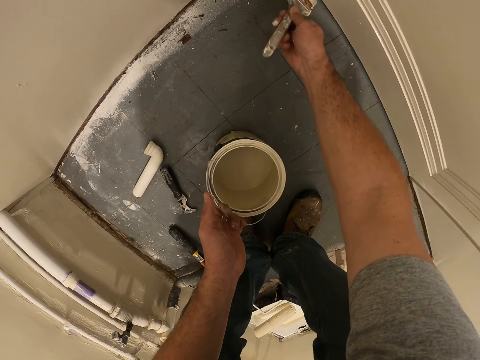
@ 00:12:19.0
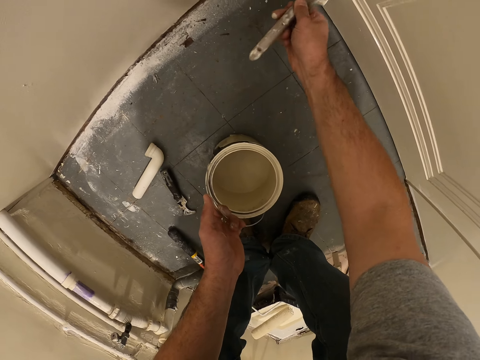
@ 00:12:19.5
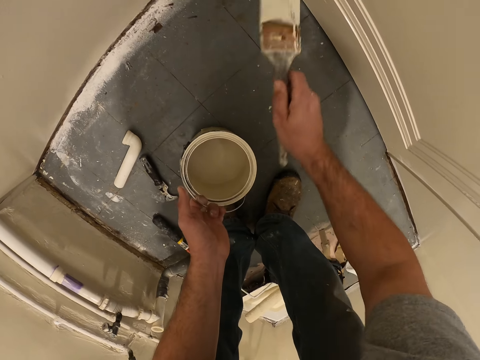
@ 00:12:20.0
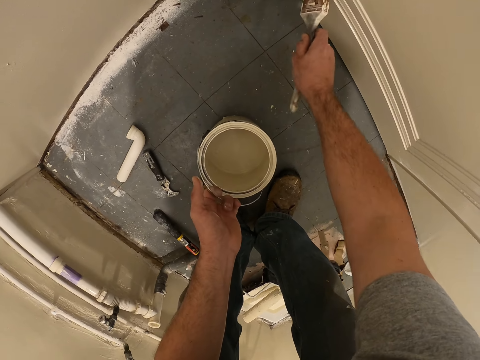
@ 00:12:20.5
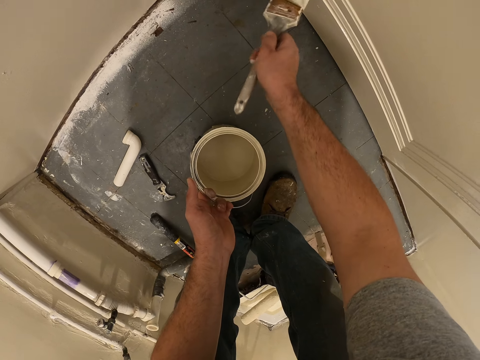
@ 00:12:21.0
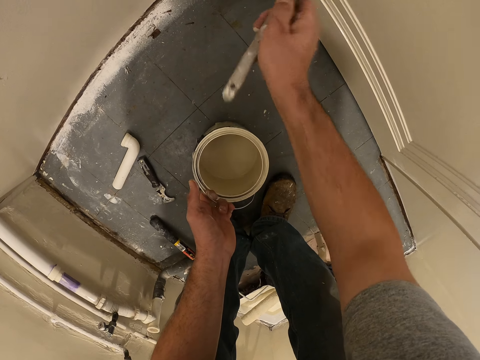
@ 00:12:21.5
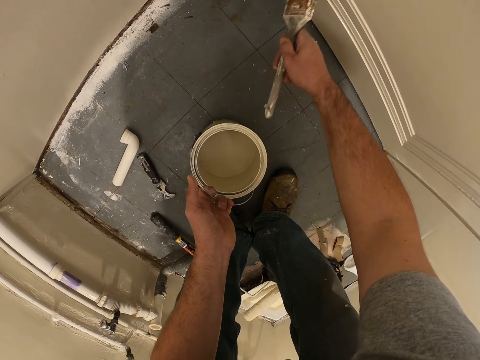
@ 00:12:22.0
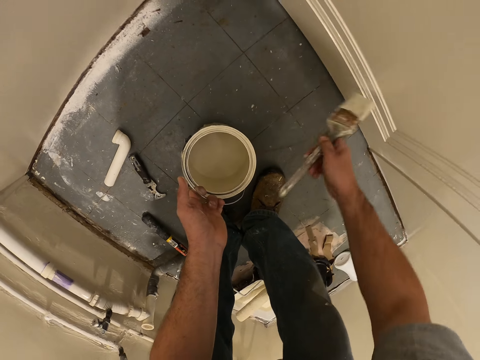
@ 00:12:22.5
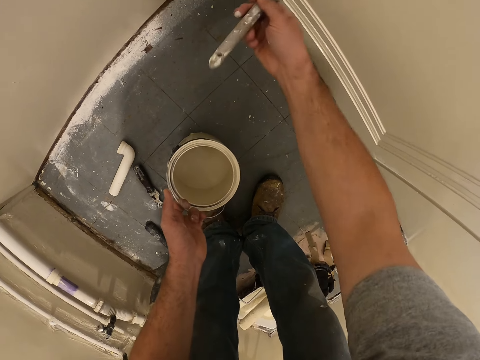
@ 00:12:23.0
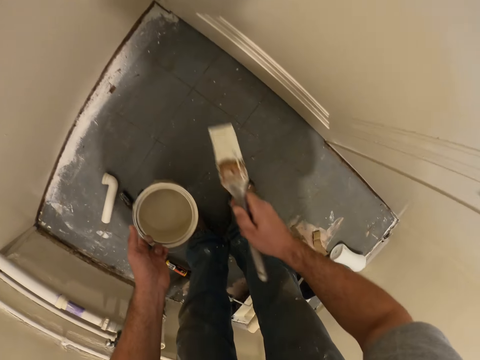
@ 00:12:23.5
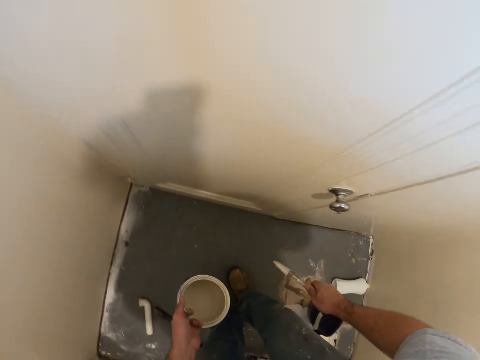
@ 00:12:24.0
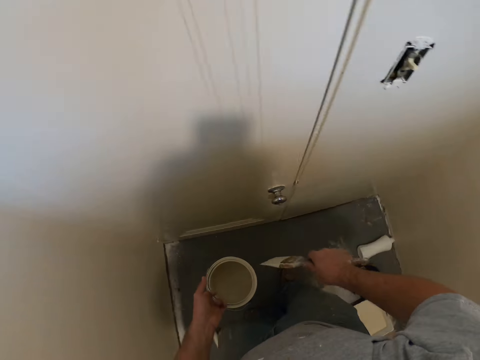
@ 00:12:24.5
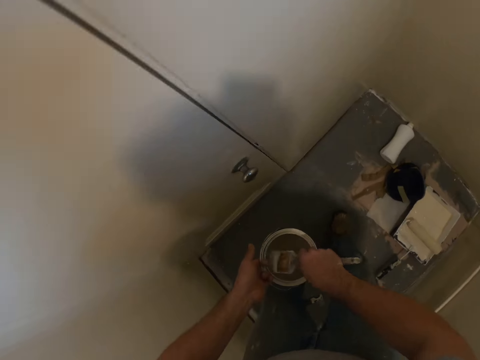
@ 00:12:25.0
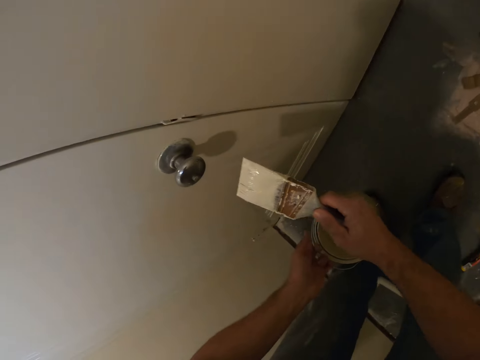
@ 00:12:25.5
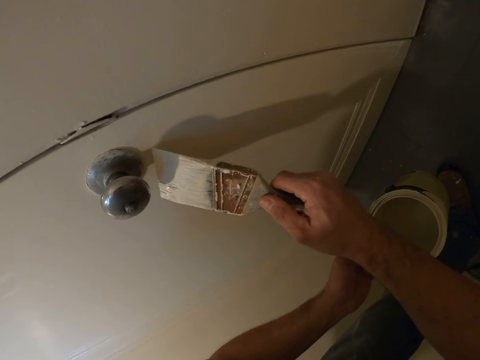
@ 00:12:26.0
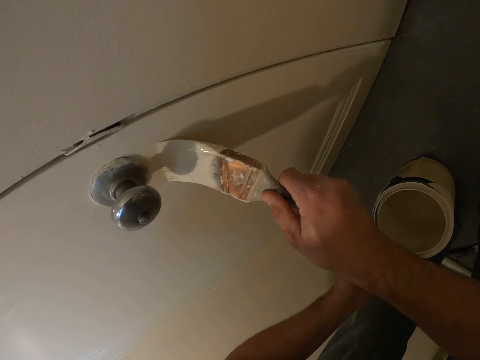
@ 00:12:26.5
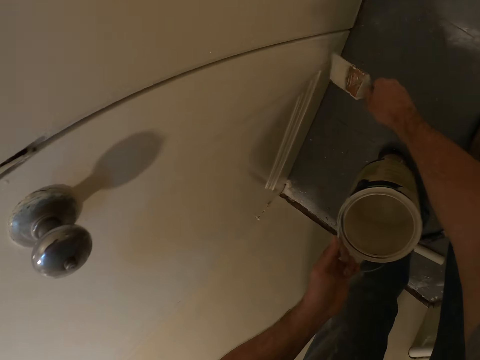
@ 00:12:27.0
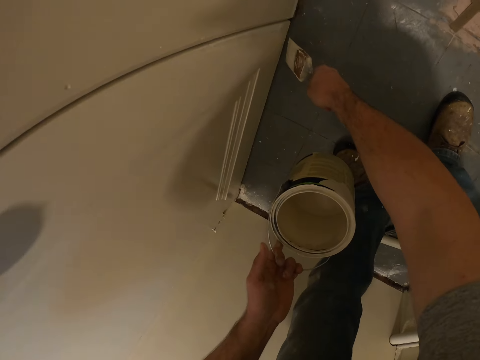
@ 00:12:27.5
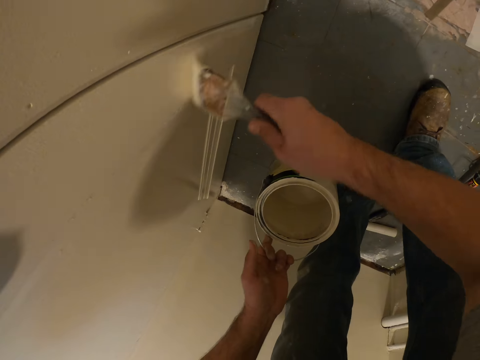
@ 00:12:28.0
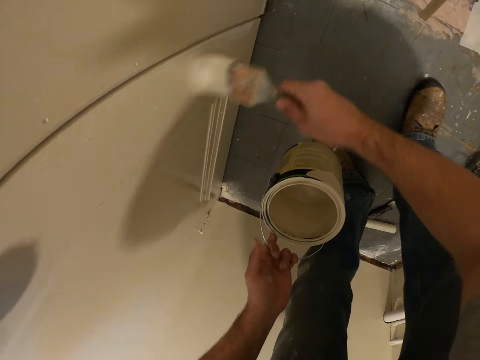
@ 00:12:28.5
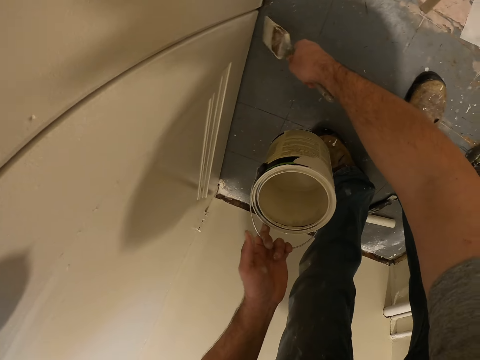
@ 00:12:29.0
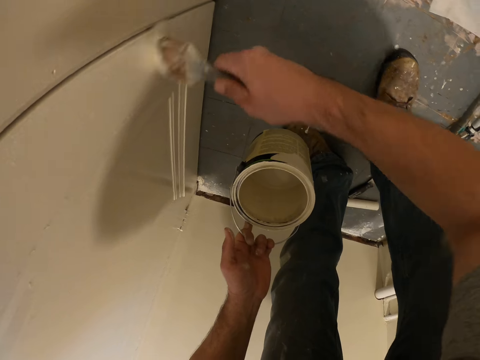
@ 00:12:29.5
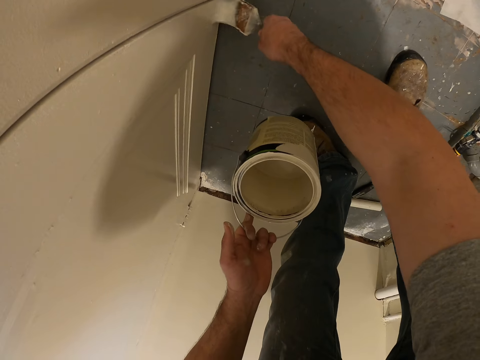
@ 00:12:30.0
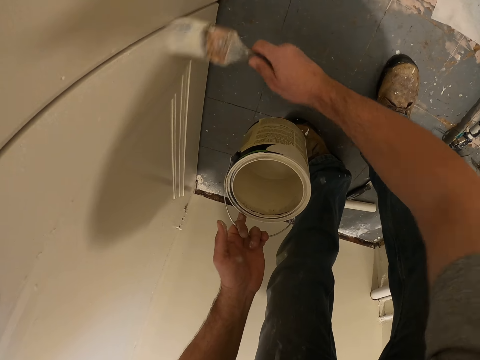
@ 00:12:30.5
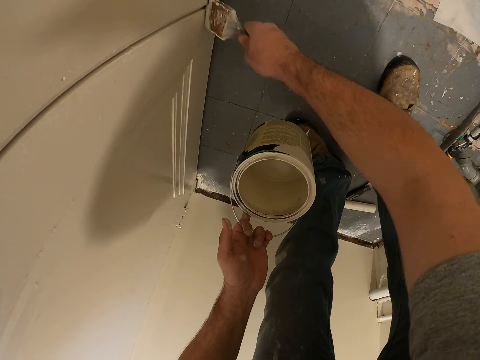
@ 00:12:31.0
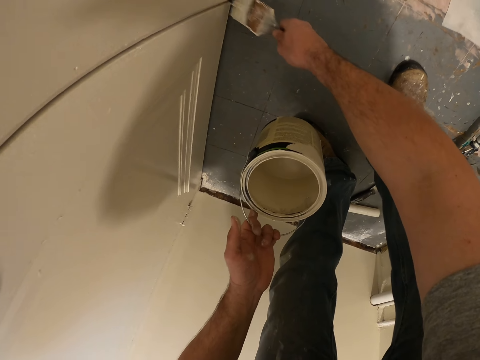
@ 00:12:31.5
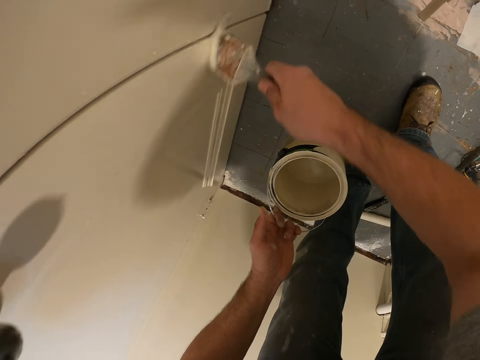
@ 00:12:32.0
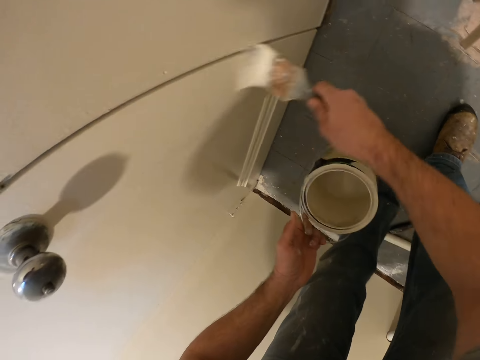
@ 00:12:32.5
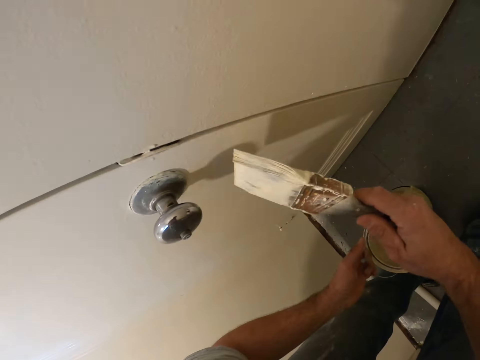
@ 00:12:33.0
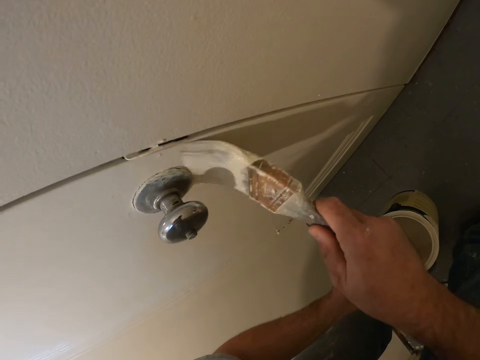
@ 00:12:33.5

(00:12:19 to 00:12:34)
The camera wearer stares at the door. He dips the brush in the paint container. He paints the door with the brush in his right hand.

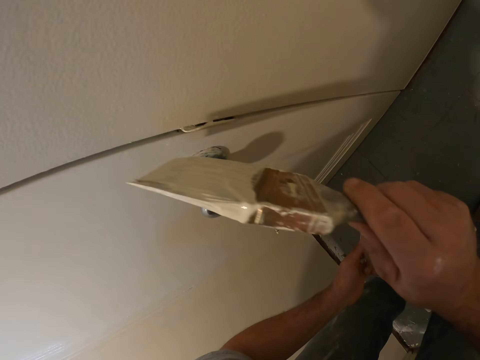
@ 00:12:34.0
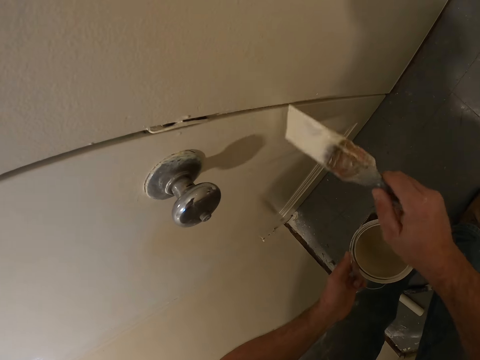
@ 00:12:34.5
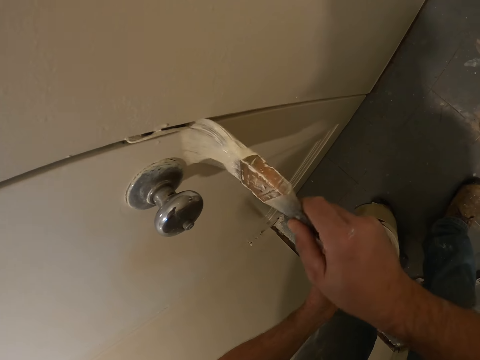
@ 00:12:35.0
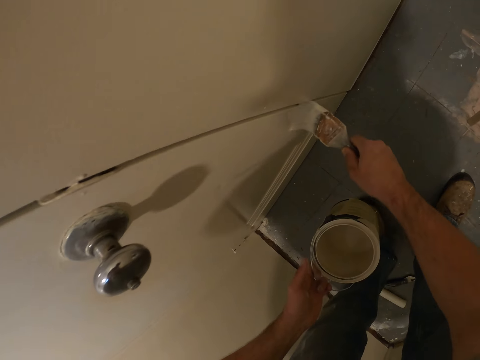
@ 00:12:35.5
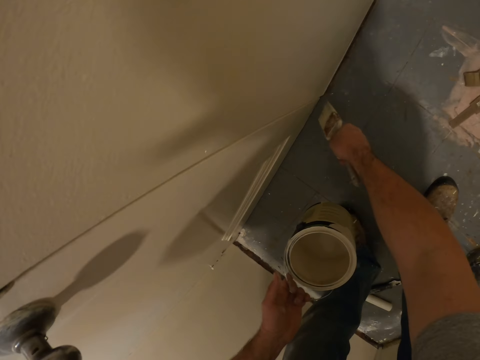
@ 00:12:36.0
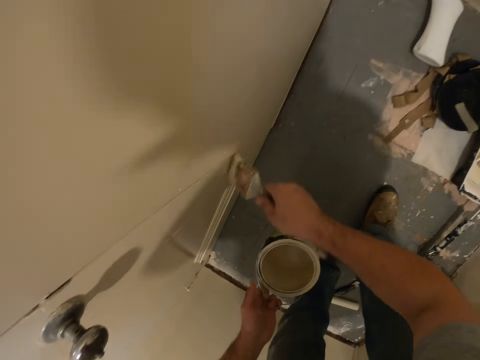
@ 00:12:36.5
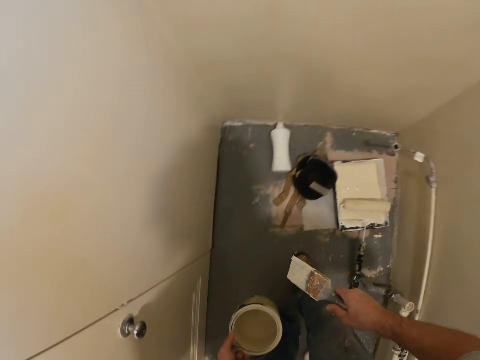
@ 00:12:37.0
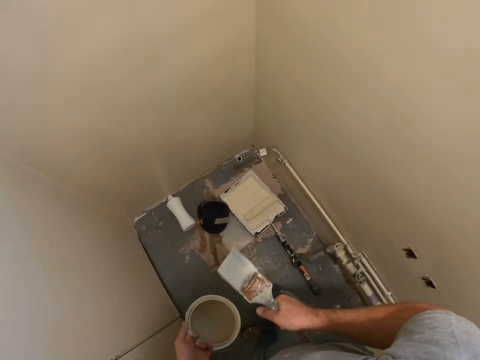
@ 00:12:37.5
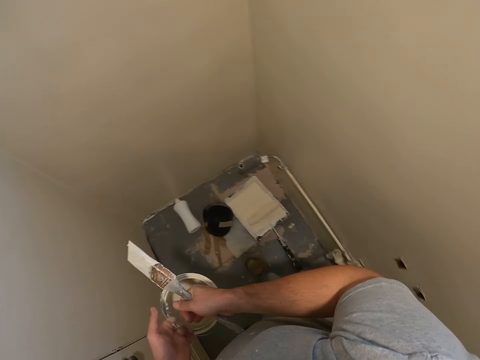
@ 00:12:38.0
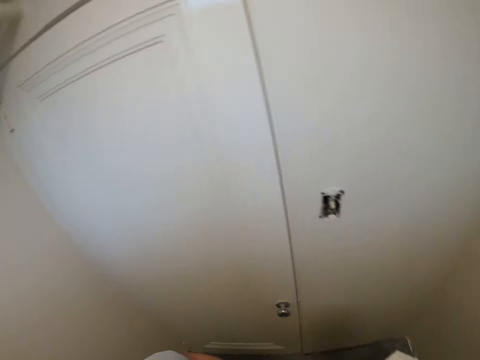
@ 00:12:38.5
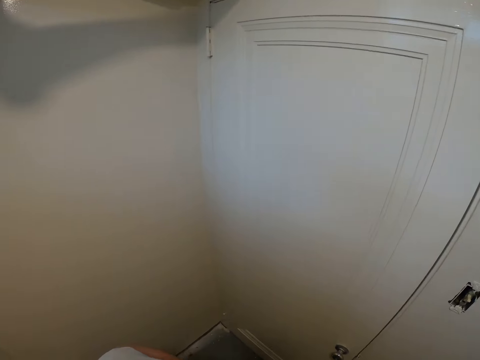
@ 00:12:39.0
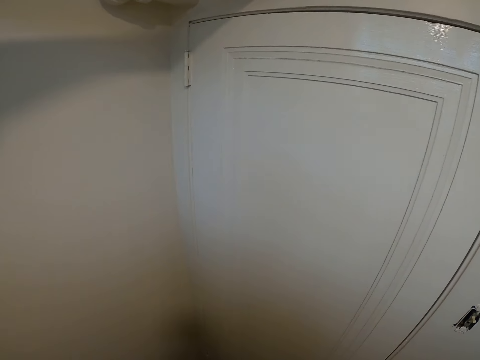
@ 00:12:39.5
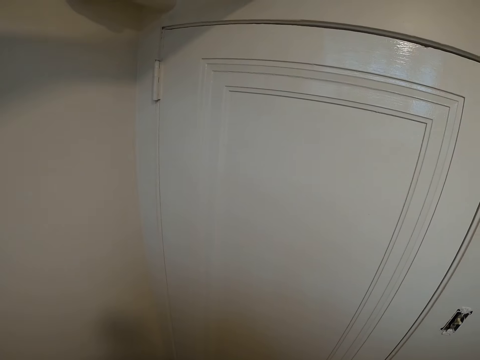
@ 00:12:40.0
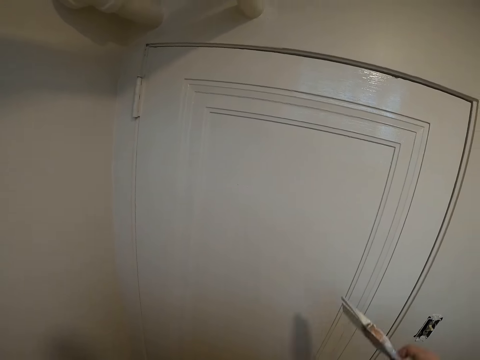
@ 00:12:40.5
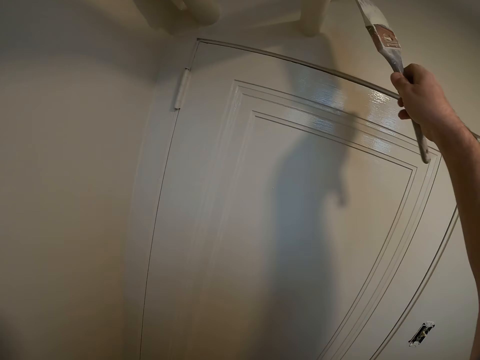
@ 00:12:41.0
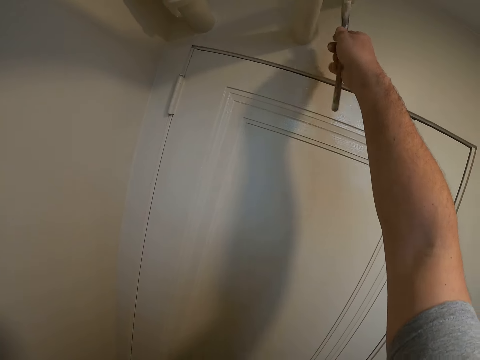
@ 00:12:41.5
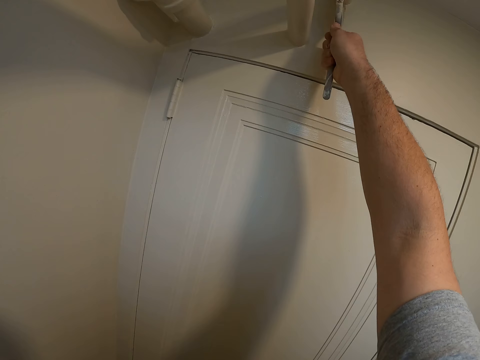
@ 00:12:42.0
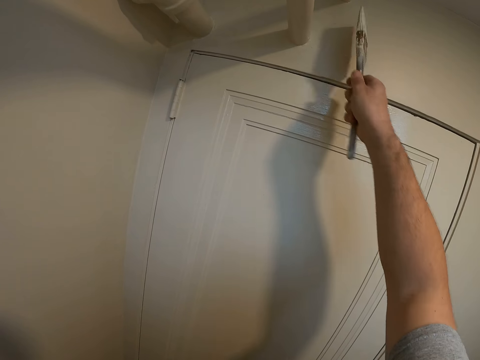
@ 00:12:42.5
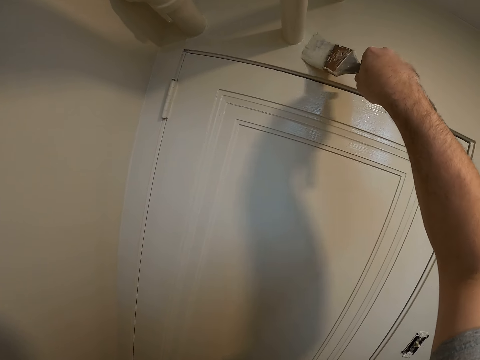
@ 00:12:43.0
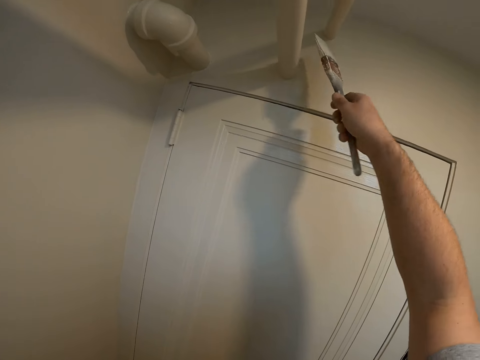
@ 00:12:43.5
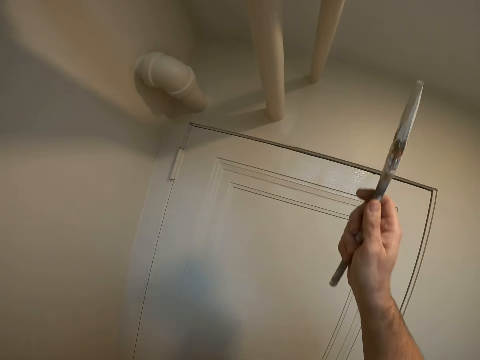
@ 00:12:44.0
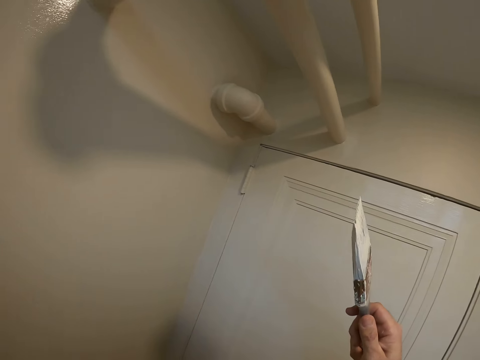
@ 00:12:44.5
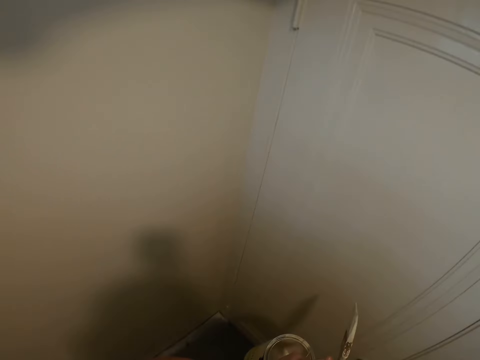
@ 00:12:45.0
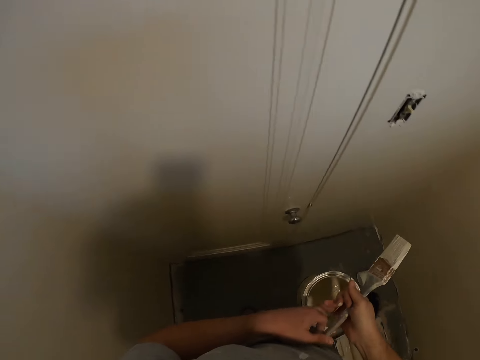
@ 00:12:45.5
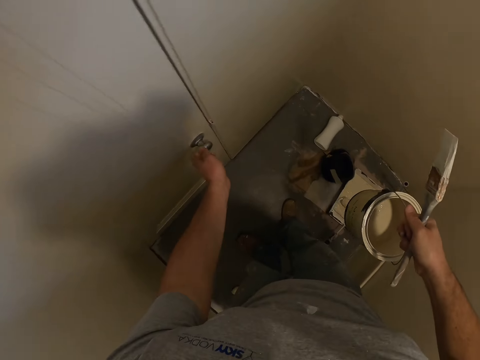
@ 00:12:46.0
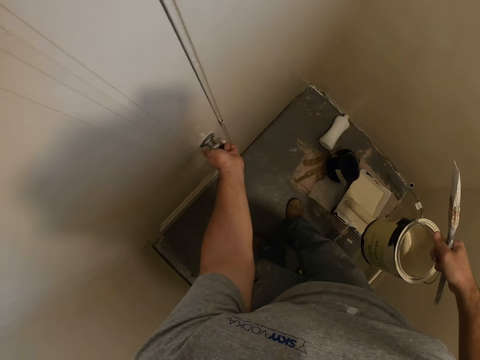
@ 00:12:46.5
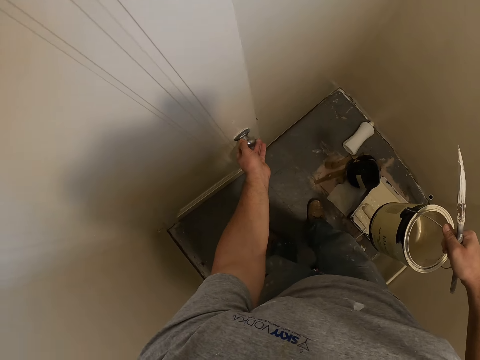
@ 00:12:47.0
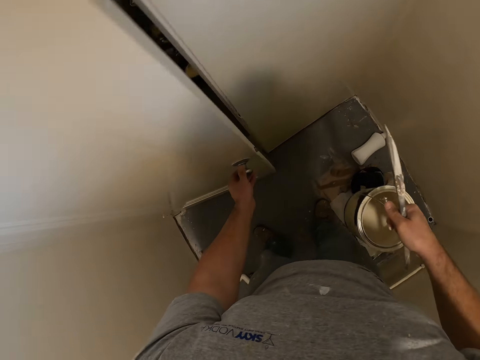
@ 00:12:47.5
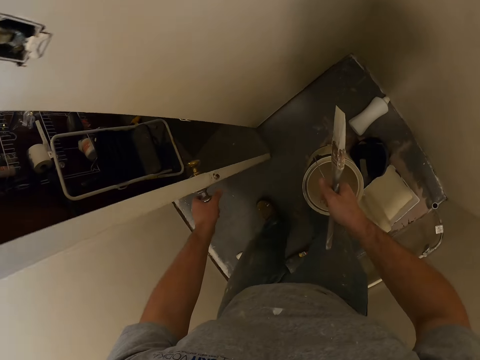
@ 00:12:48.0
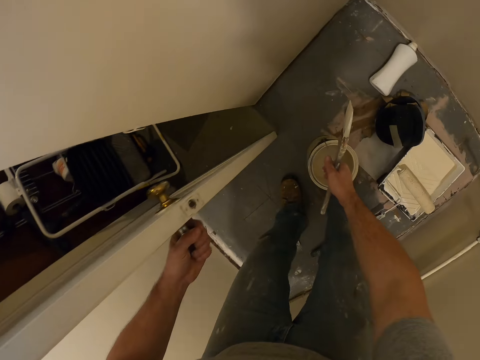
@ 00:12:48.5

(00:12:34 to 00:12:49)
The camera wearer looks around the room and stares at the door. He paints a wall and pipe in the room with the brush in his right hand. He stares at the pipes. He passes the paint container from his left hand to his right hand. He stares at the door. He opens the door with his left hand.
